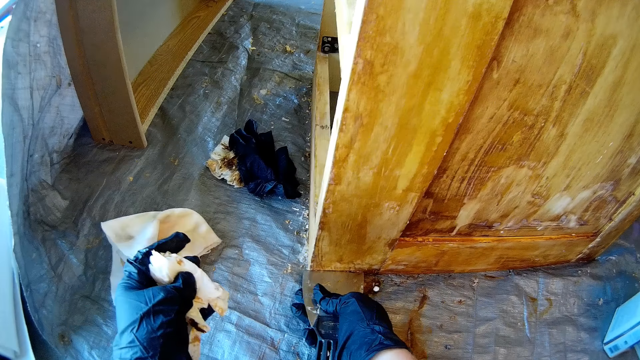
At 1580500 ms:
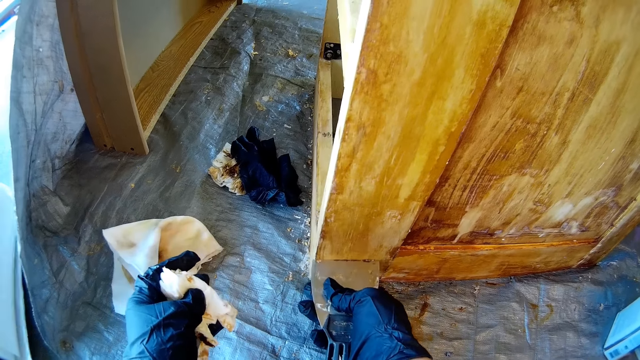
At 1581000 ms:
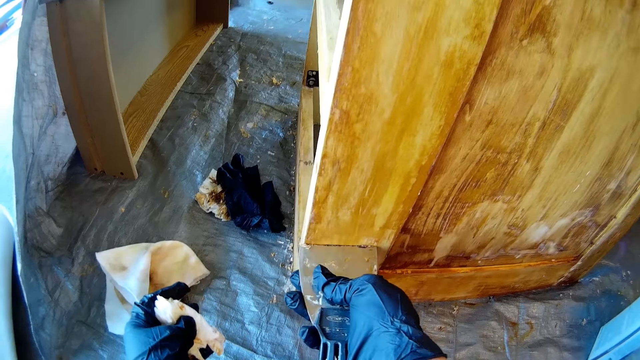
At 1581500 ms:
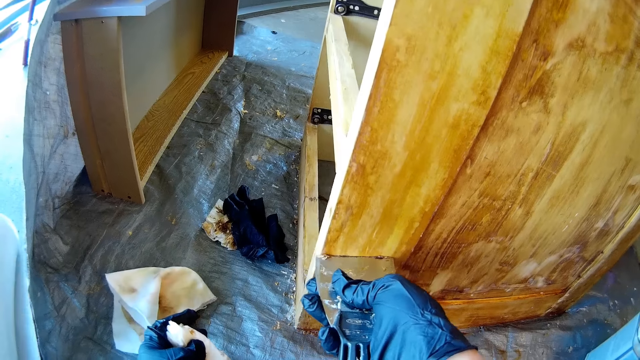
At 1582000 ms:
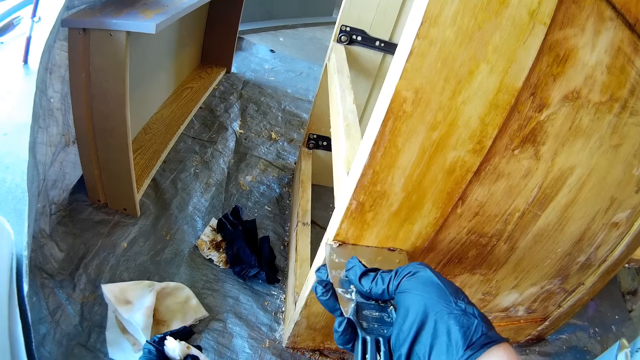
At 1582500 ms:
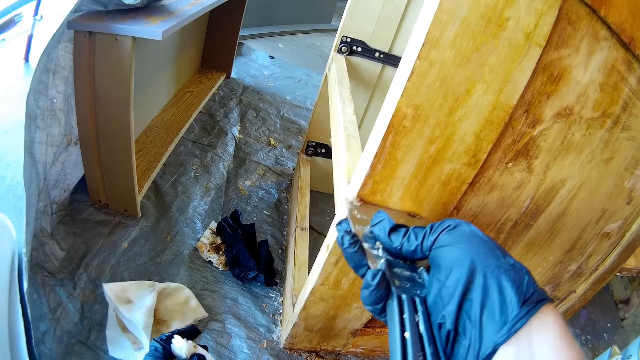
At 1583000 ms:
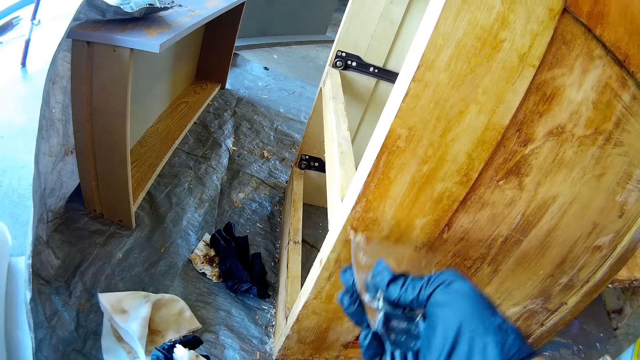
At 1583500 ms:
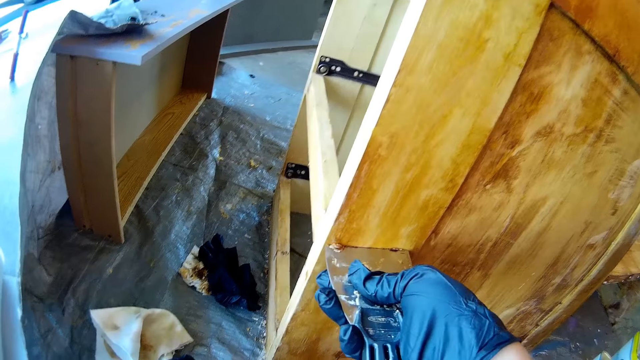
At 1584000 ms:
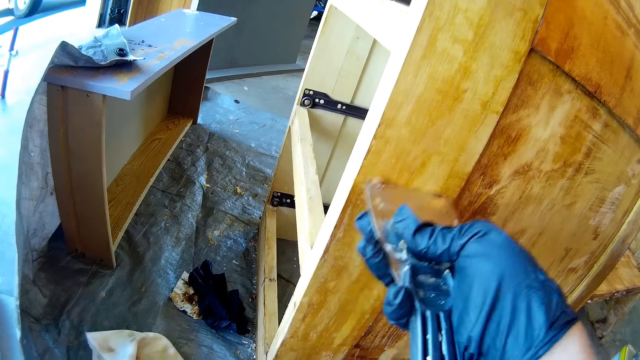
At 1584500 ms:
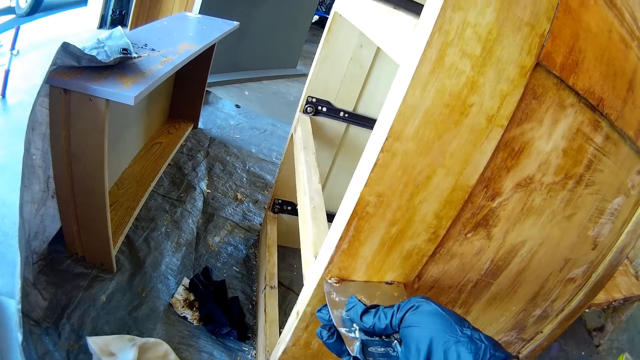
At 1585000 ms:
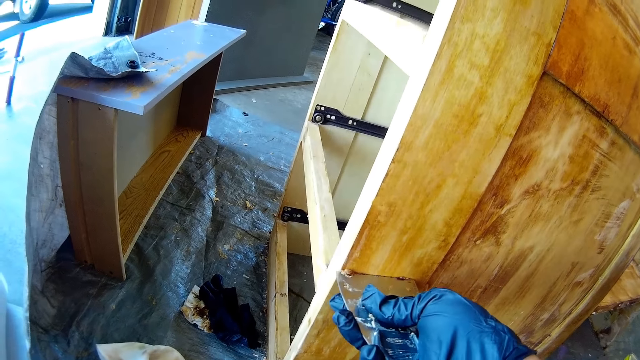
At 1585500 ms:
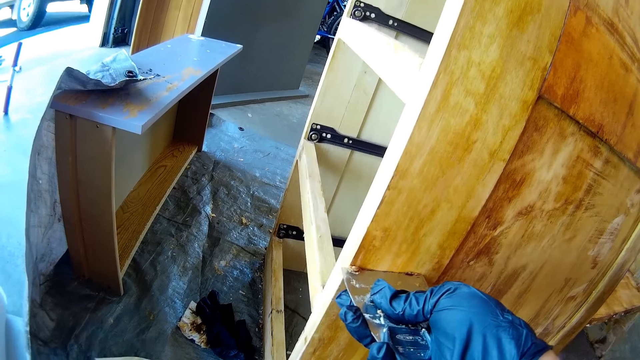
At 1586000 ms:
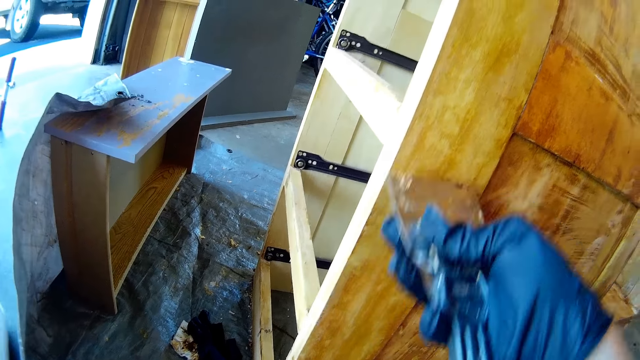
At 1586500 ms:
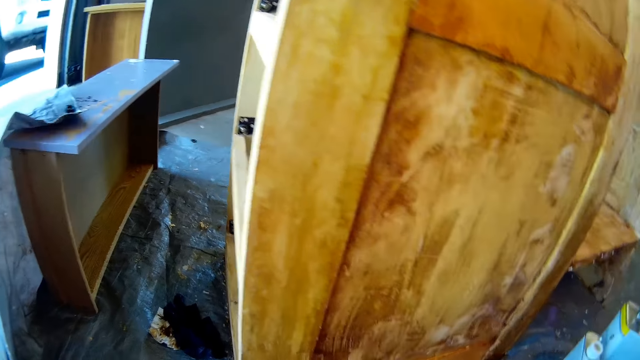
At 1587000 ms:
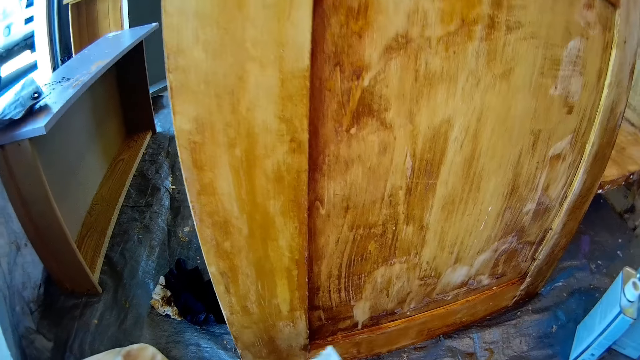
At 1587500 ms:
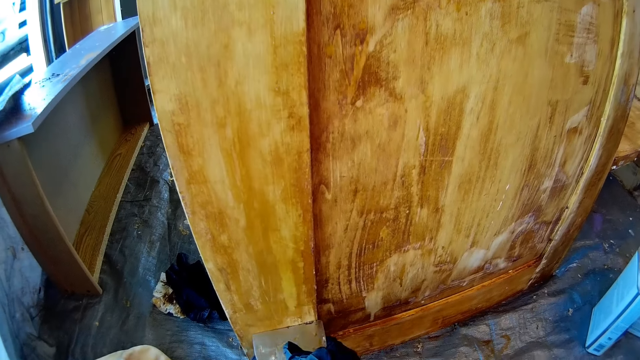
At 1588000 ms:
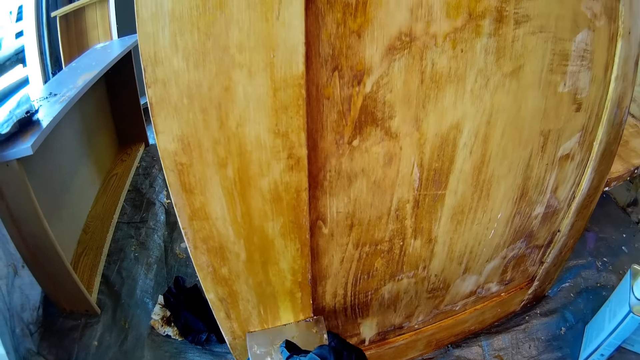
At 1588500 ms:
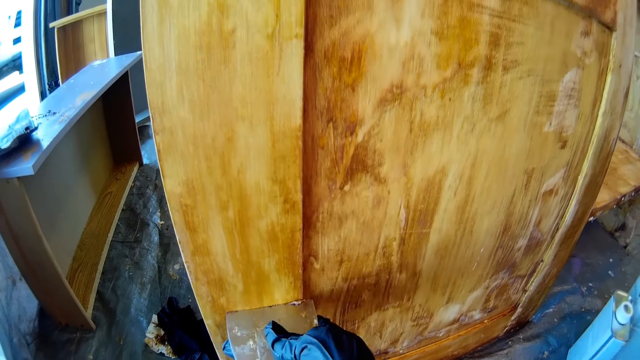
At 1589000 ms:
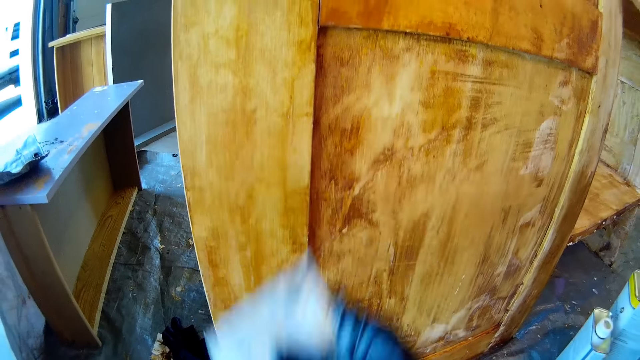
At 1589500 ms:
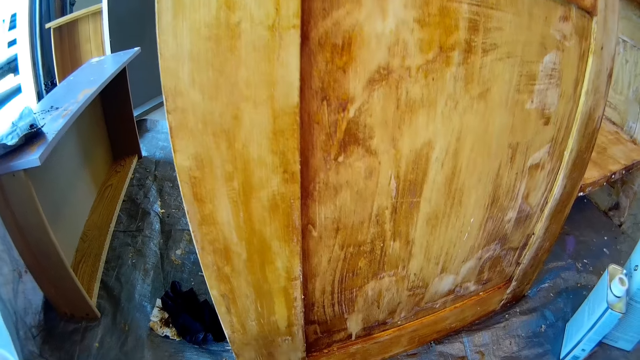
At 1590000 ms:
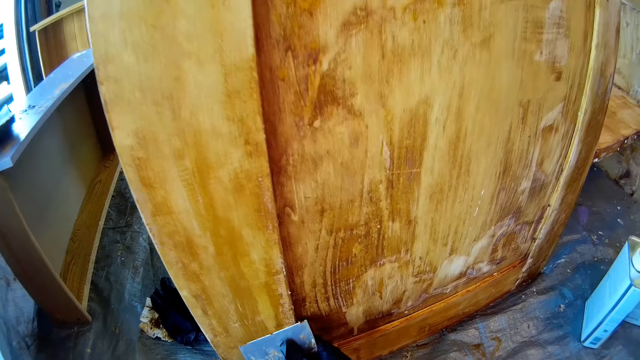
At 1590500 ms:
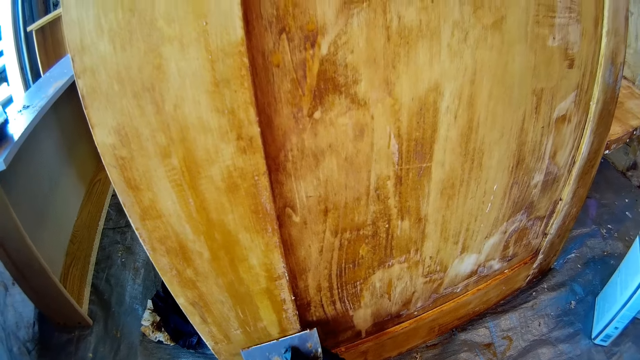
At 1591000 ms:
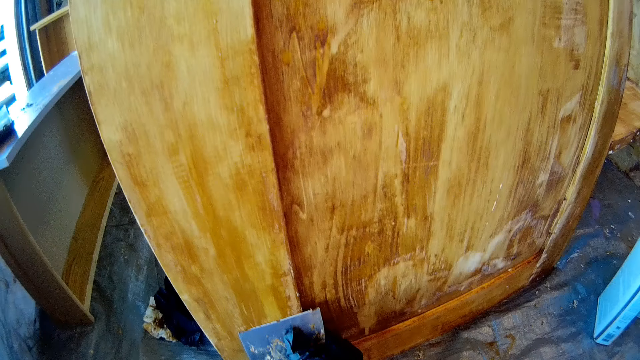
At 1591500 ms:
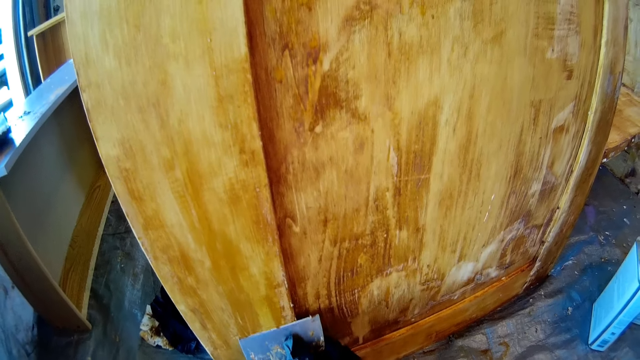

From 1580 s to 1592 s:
The camera wearer scrapes off paint from the cupboard with a paint scraper. They remove the hand from the wooden structure. They scrub the cupboard with the scraper.

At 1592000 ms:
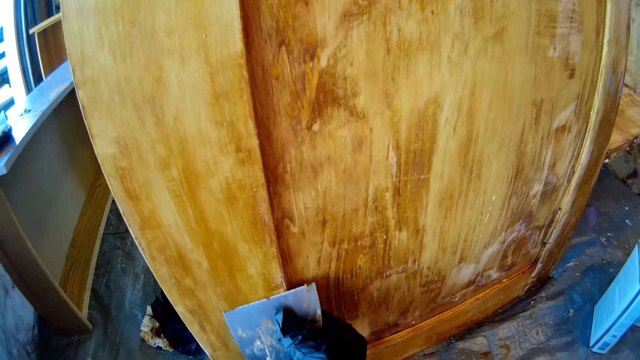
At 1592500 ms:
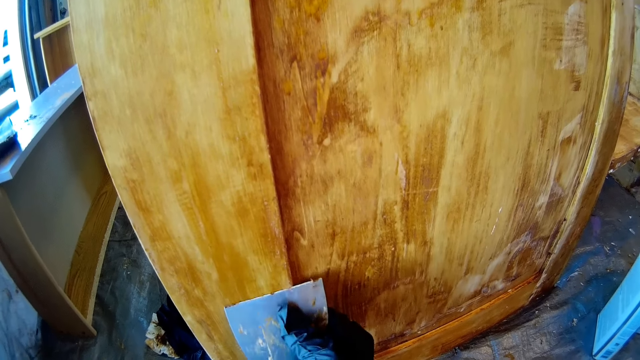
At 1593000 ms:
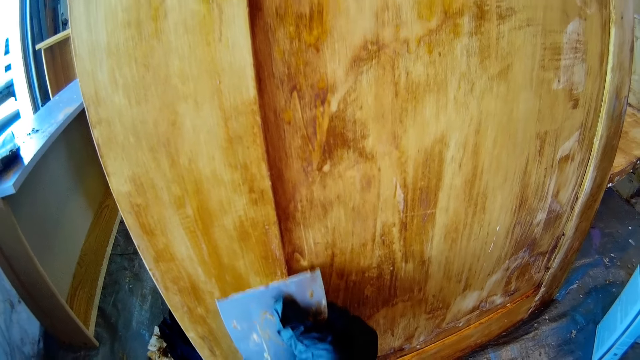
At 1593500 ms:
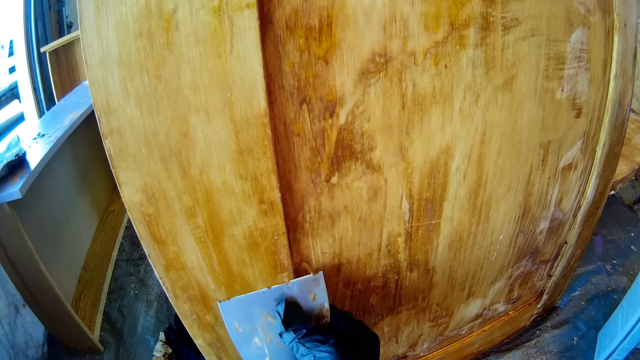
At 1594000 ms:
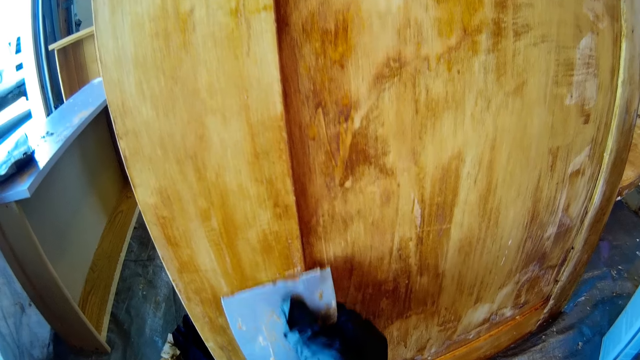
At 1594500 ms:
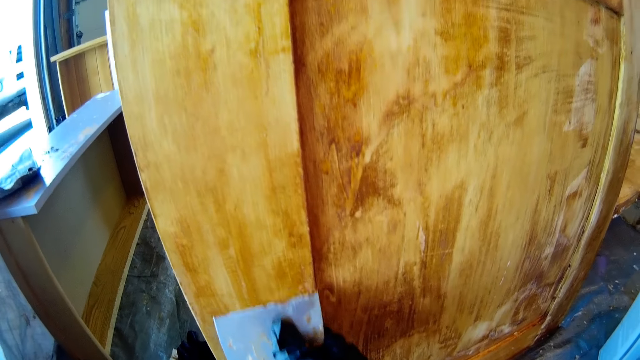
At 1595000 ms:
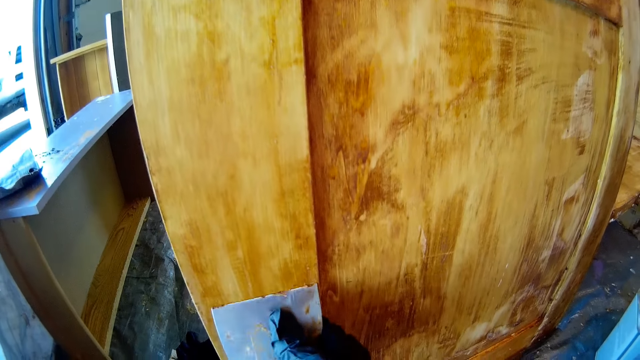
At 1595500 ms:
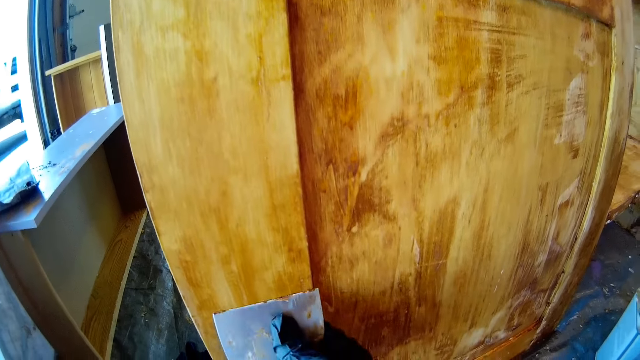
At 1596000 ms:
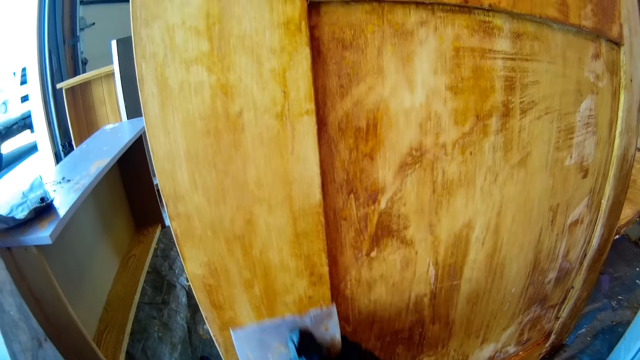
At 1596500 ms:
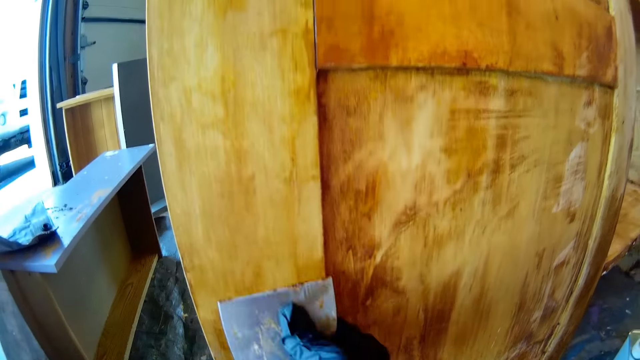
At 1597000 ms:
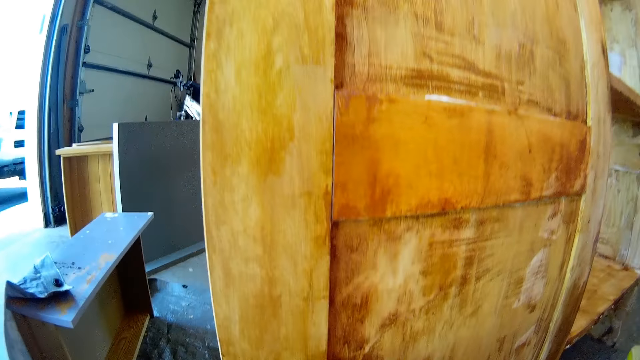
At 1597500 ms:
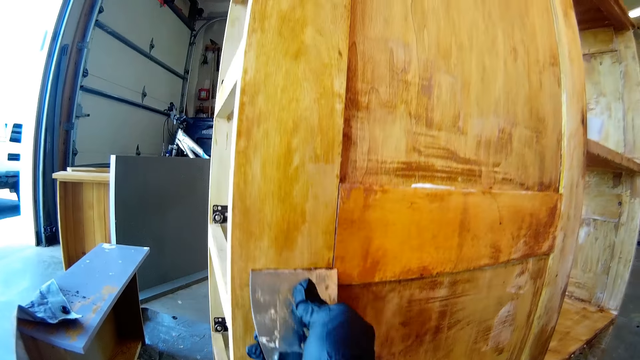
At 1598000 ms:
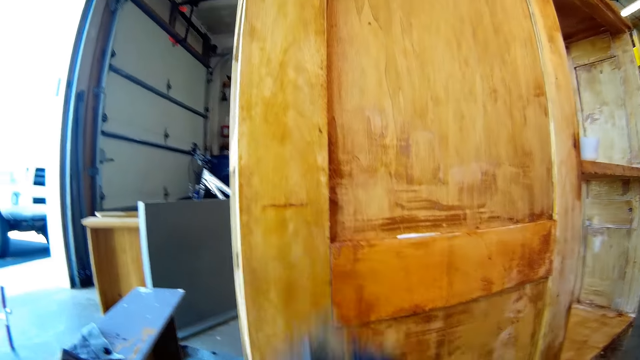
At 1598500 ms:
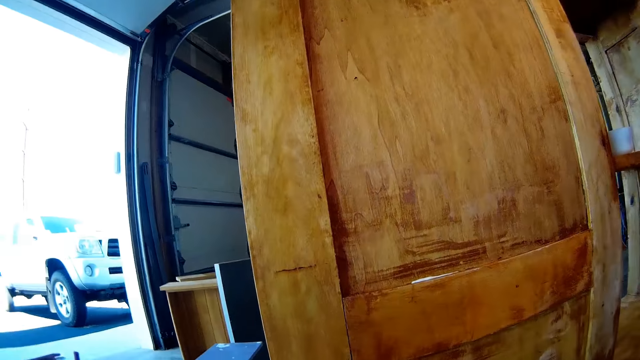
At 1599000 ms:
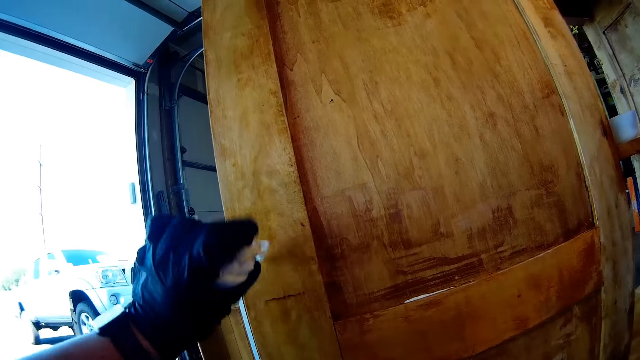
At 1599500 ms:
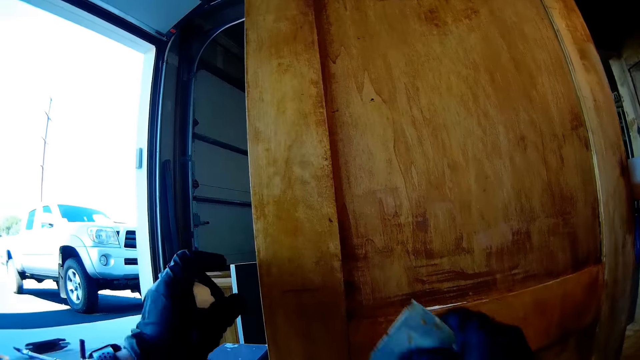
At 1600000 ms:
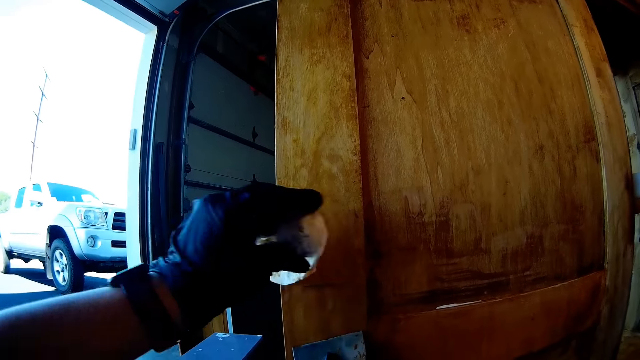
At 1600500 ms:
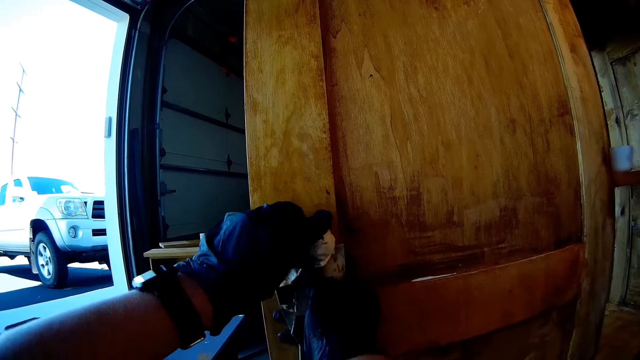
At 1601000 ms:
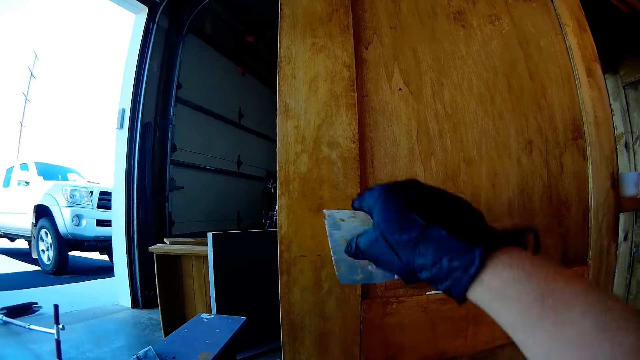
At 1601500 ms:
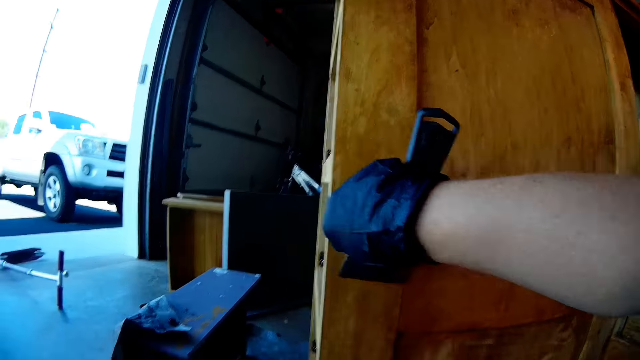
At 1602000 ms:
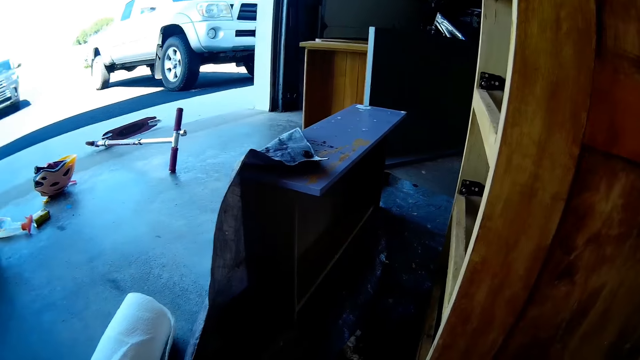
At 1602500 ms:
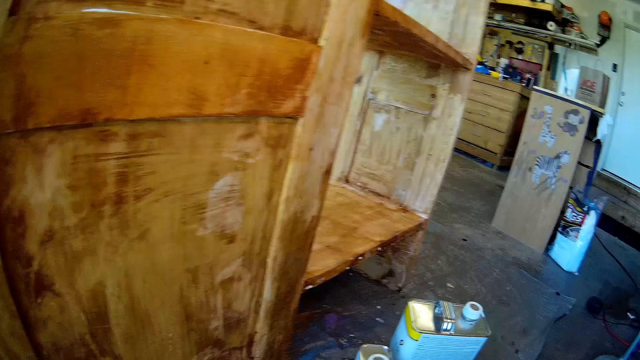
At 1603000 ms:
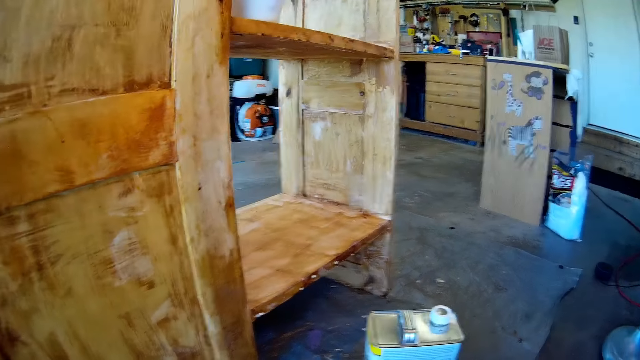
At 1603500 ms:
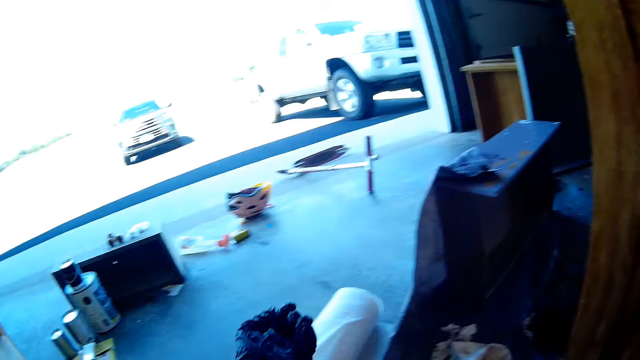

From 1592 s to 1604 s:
The camera wearer moves the hand with the serviette to the wooden structure. They wipe the wooden stand with the serviette. They scrape off paint from the cupboard with a paint scraper.
